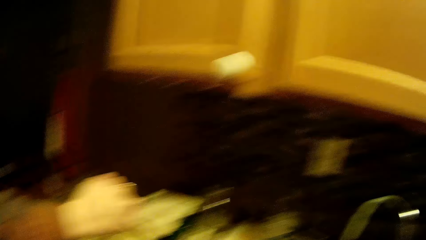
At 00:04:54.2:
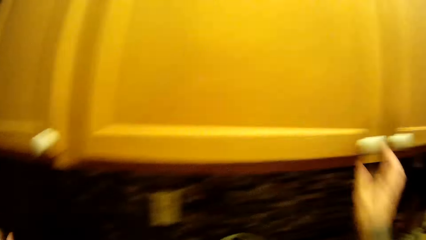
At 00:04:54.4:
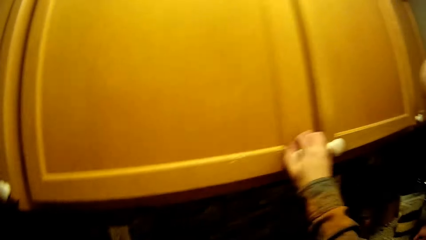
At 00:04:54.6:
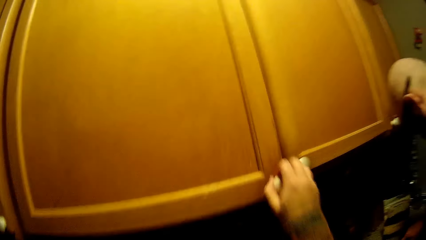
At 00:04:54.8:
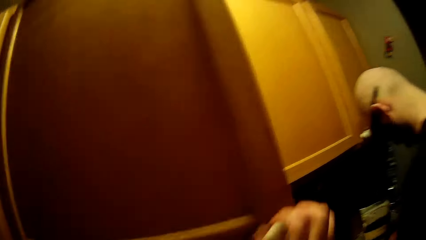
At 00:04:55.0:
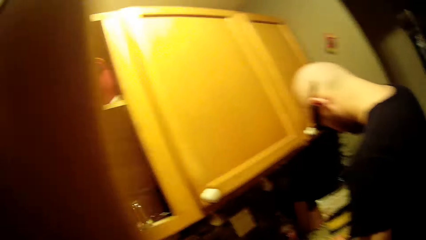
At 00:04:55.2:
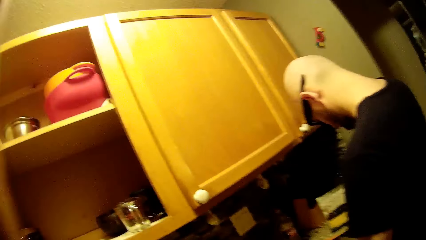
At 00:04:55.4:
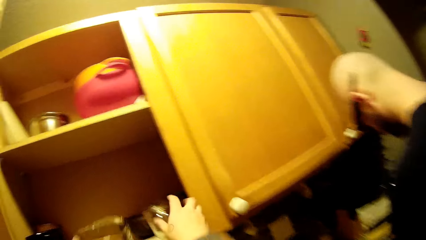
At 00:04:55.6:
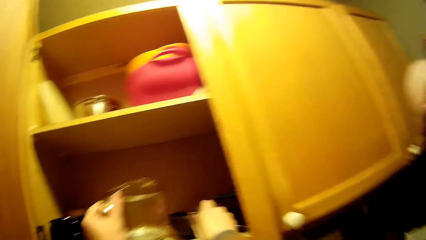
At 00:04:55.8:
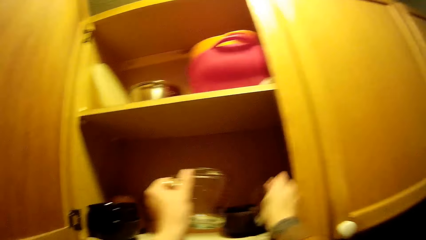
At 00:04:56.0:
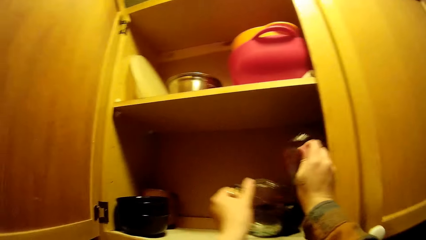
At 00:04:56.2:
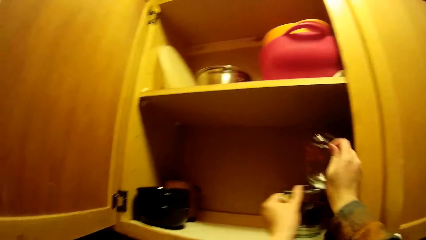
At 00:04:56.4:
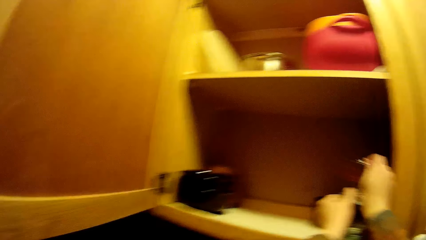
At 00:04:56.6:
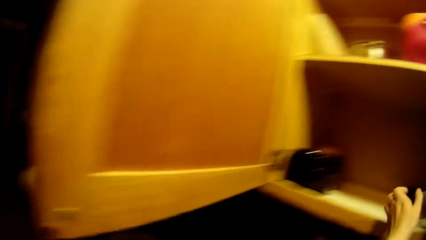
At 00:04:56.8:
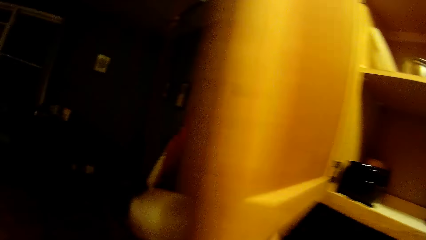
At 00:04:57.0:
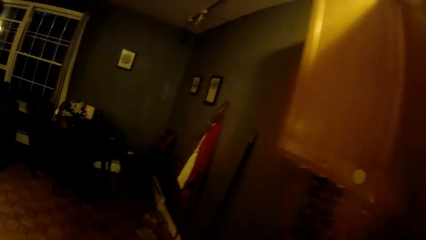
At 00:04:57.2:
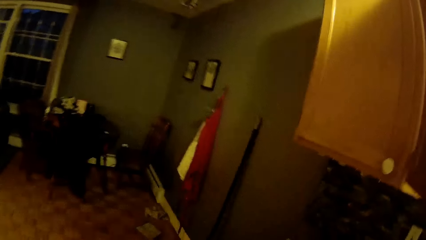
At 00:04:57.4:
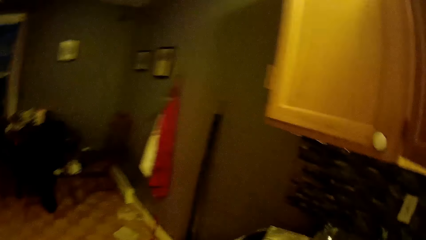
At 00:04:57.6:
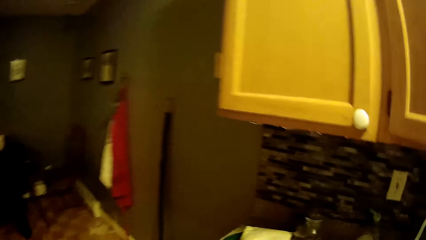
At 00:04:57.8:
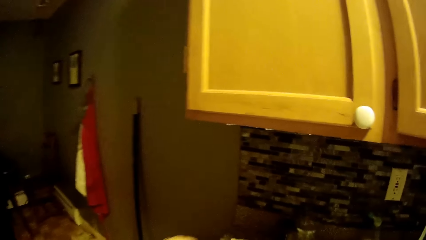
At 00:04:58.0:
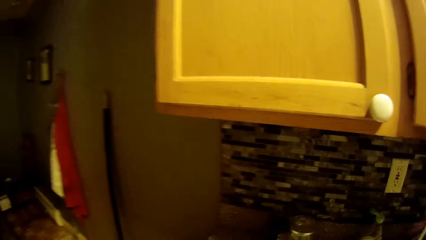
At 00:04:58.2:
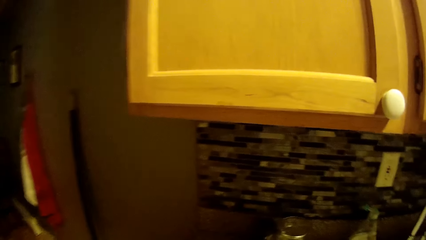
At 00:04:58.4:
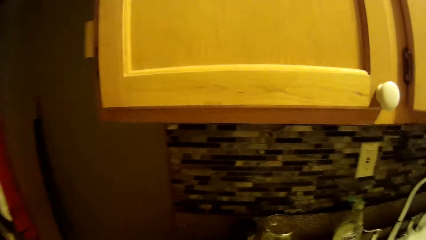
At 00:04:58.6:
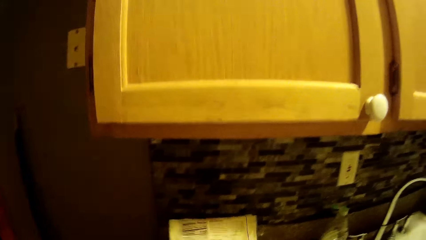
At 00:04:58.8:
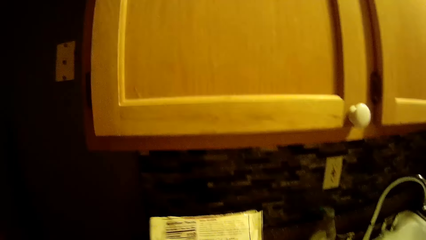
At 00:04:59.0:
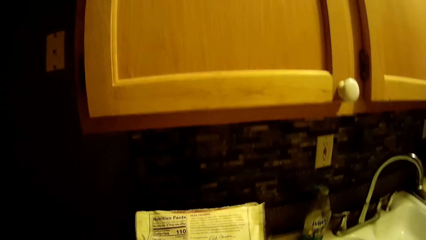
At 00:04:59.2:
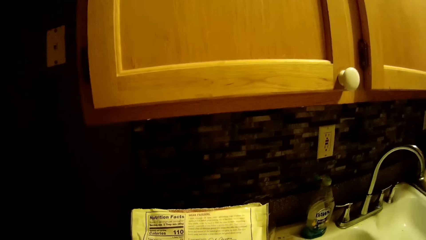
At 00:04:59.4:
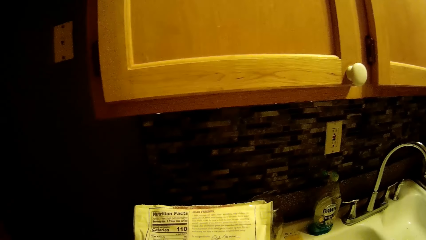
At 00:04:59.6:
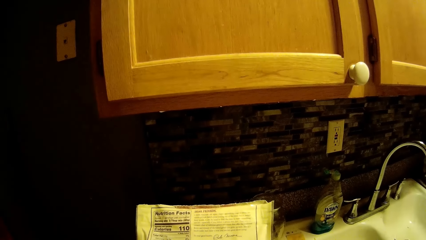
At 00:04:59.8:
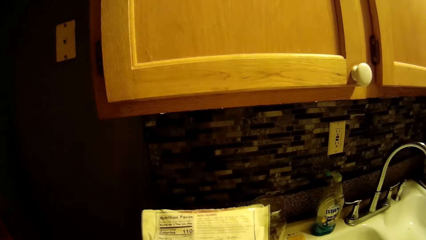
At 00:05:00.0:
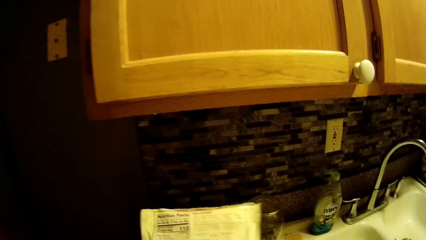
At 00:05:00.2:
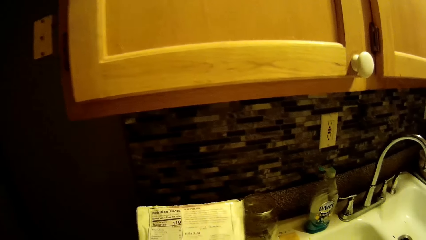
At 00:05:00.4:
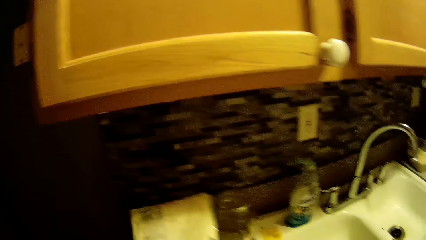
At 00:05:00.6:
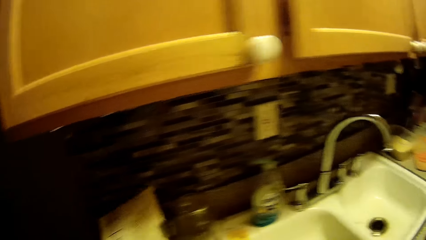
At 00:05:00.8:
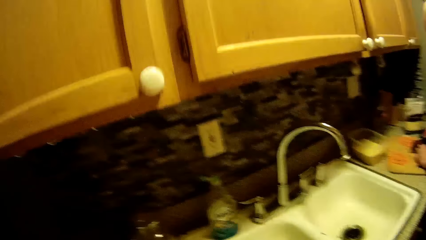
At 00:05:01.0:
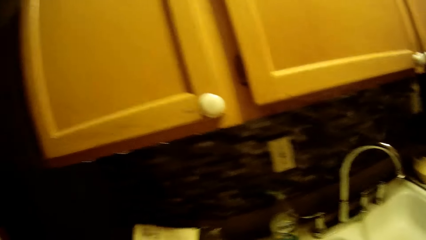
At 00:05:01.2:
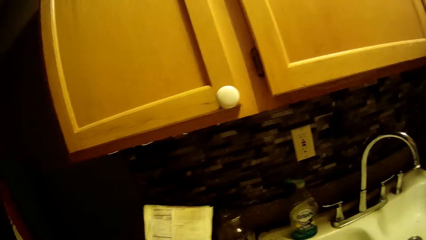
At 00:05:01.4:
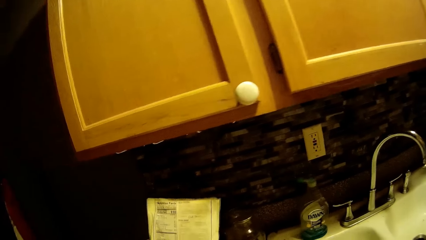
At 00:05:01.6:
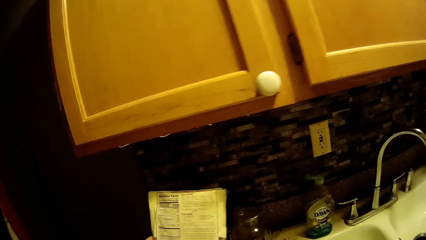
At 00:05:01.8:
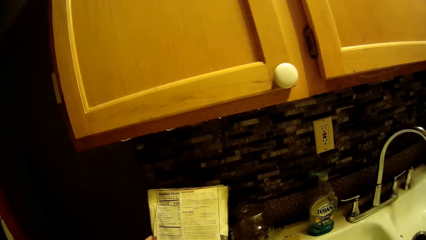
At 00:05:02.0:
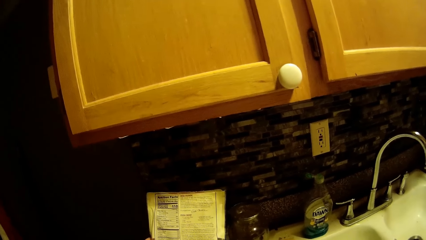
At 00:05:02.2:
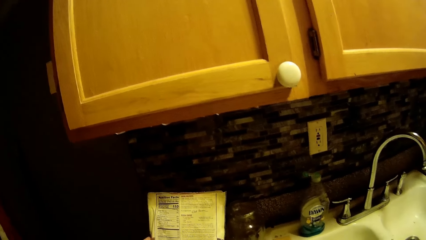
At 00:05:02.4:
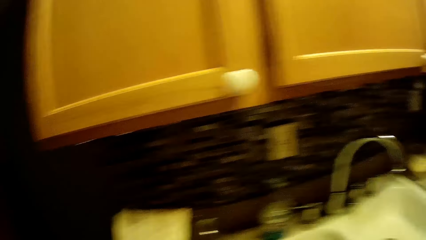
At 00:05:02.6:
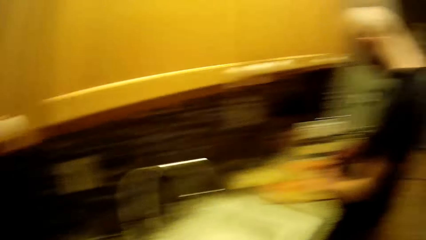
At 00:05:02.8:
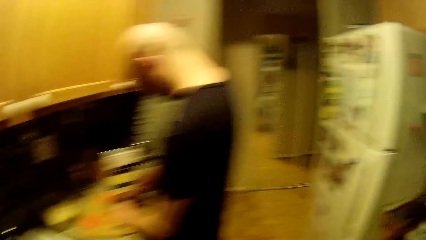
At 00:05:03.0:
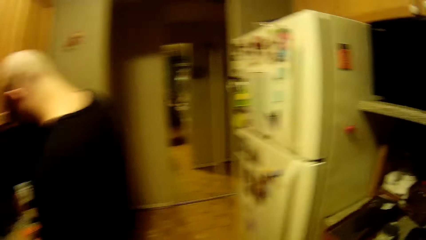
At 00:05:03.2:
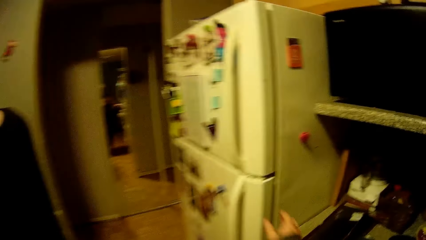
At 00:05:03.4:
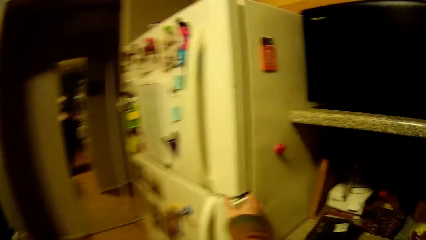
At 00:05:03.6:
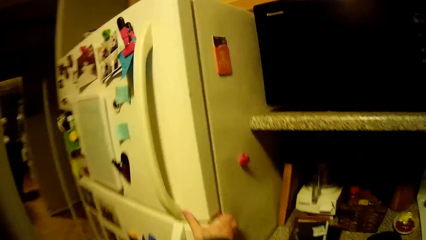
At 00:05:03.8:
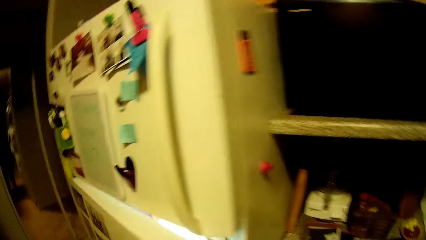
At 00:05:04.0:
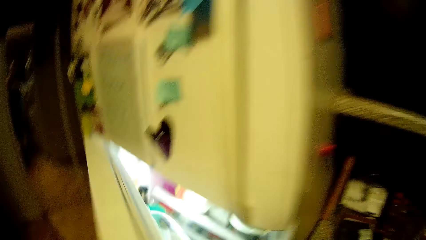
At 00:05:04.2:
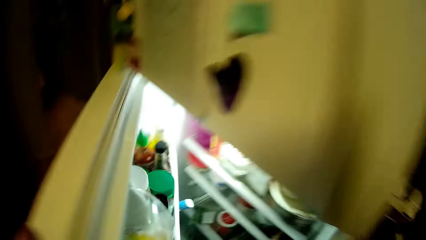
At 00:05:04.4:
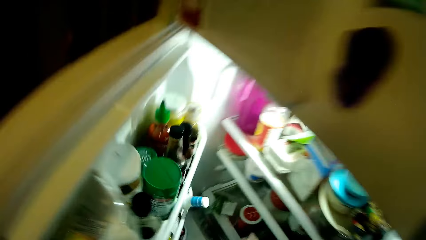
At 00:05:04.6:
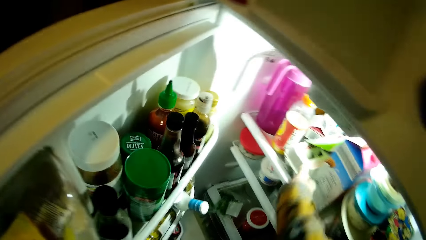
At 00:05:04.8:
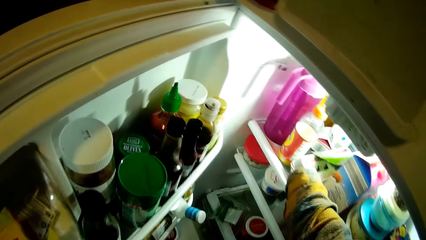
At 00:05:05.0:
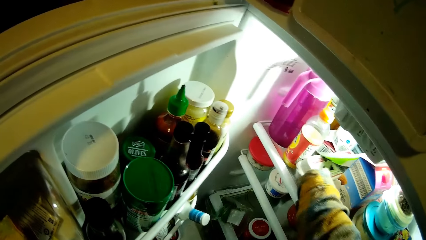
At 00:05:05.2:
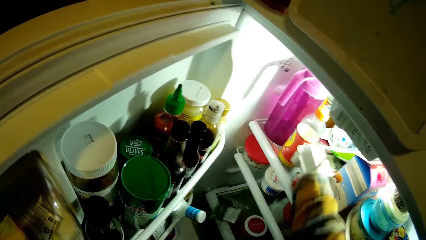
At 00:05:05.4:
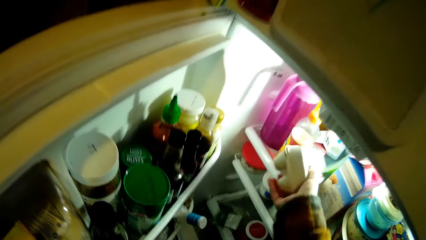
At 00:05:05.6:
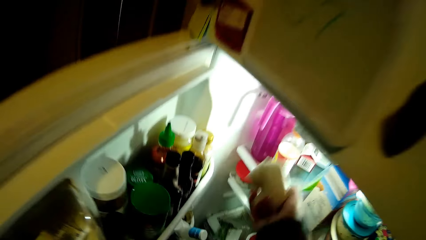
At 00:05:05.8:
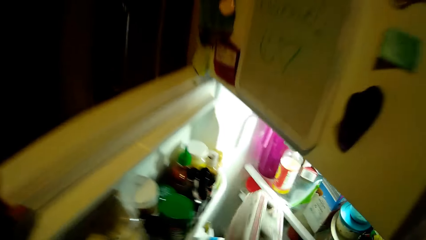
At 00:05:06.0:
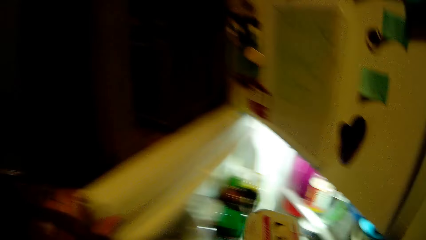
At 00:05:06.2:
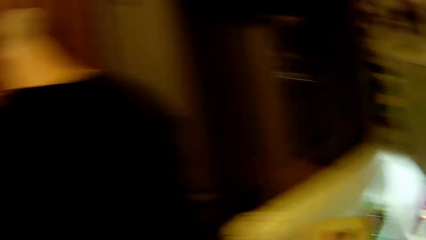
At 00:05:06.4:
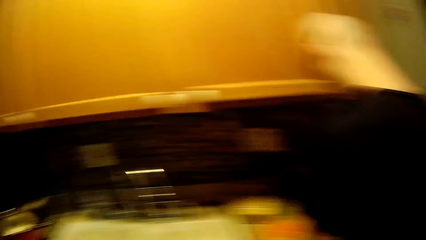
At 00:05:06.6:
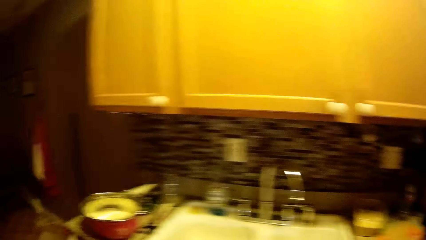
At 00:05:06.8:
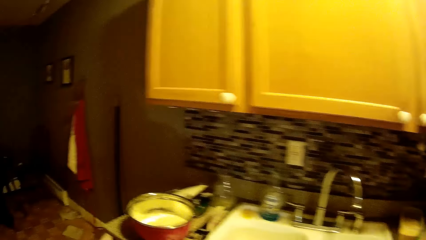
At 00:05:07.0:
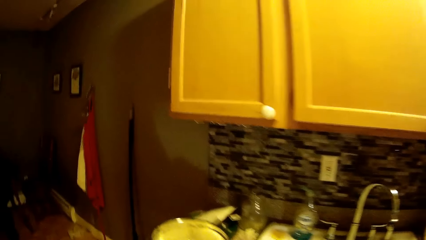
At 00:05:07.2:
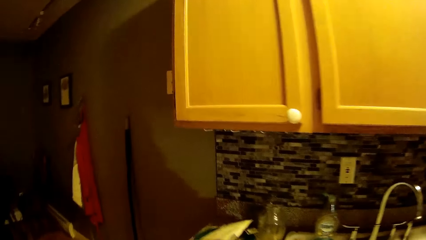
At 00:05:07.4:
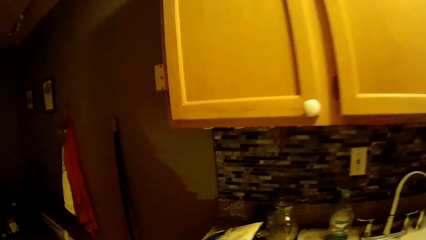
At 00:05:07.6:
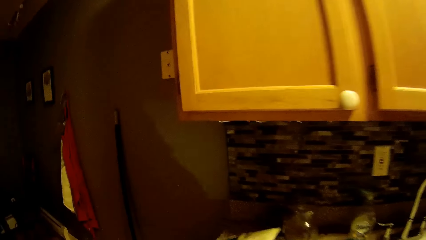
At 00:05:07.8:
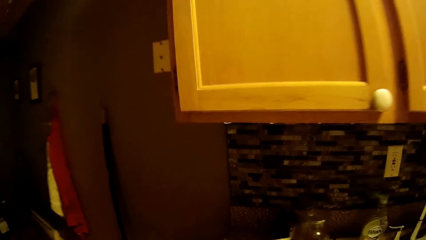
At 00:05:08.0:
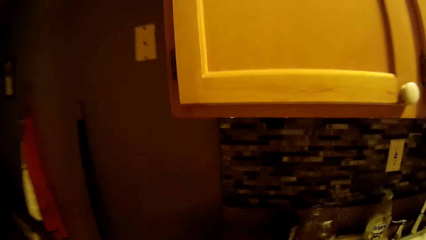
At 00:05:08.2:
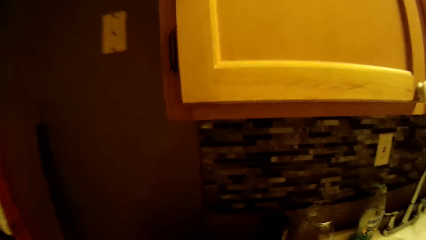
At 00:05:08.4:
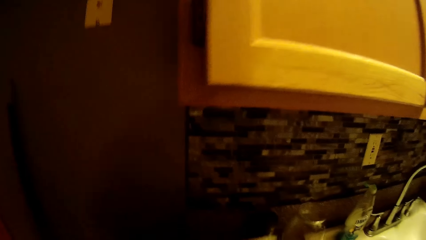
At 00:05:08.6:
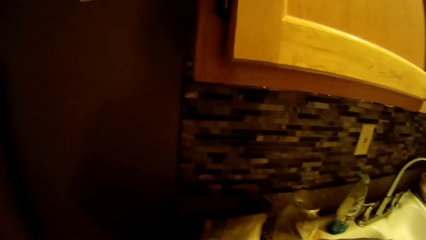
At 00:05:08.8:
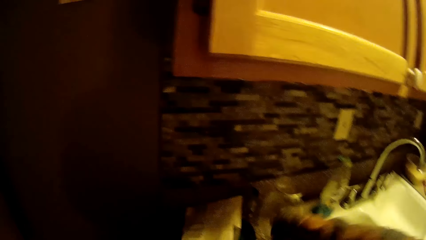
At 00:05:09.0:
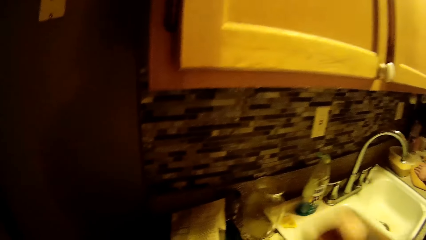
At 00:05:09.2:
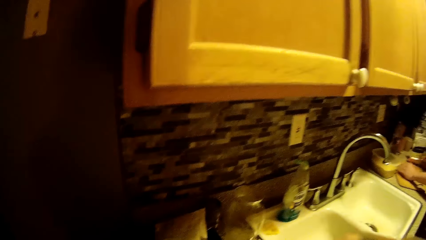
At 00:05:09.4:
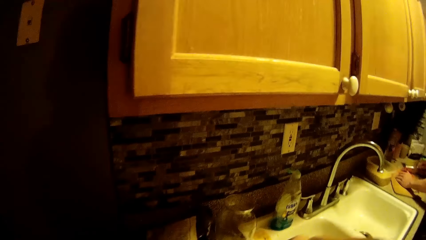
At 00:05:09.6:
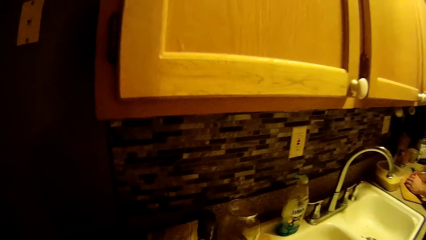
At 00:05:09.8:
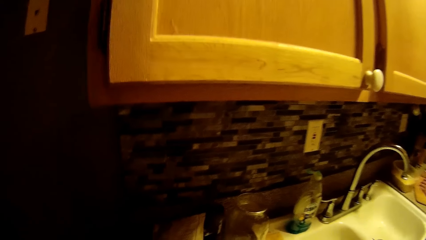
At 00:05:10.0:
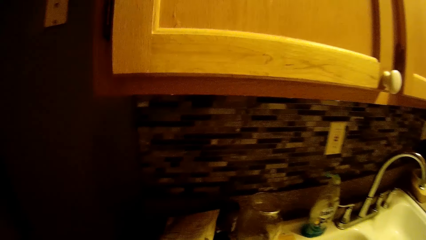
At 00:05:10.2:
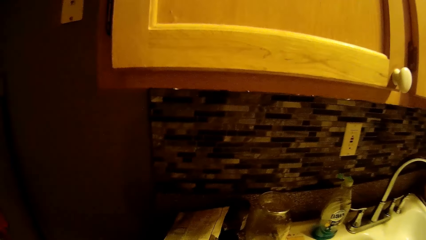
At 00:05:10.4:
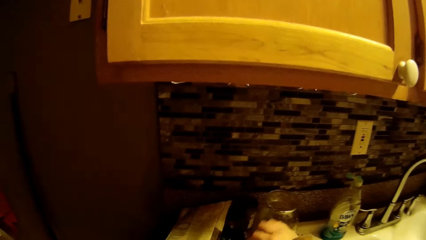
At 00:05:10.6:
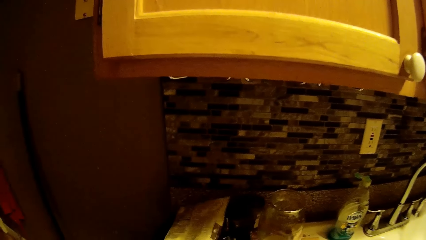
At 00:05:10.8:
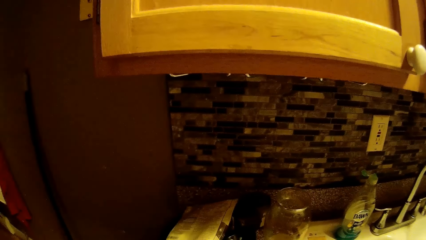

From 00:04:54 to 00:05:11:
The camera wearer opens the wall cabinet with her right hand. She holds the glass cup in the wall cabinet with her right hand. She places a glass jar in the cabinet. She places the glass cup in her right hand into the glass cup in her left hand. She shuts the door of the wall cabinet with her left hand. She holds a sachet of flour with both hands. She picks a packet of flour and reads the packet of flour. She walks in the kitchen. She opens the door of a fridge with her right hand. She picks a crate or rack of eggs from the fridge with her right hand. She closes the fridge. She drops the egg rack on the countertop.
